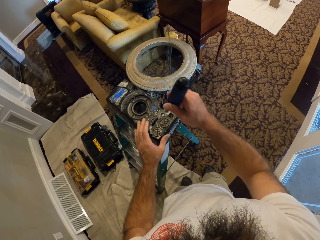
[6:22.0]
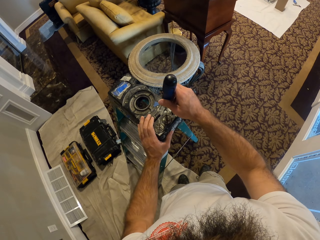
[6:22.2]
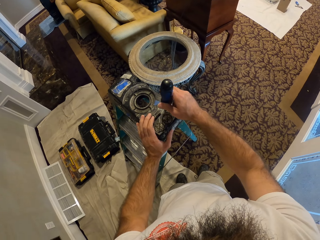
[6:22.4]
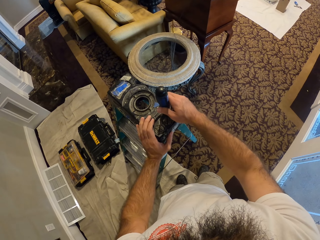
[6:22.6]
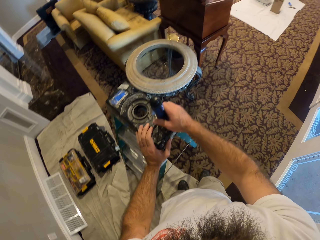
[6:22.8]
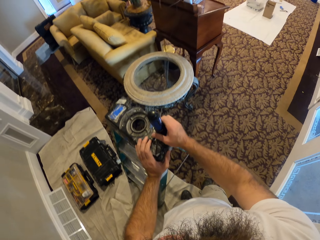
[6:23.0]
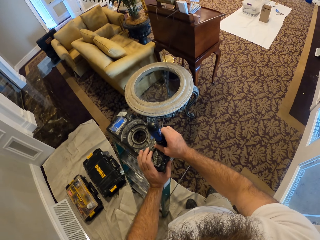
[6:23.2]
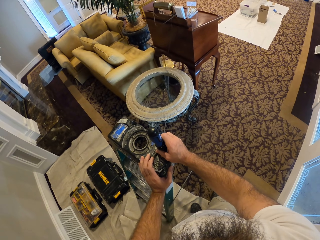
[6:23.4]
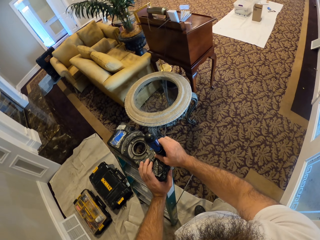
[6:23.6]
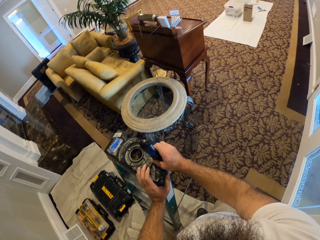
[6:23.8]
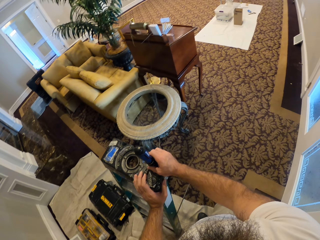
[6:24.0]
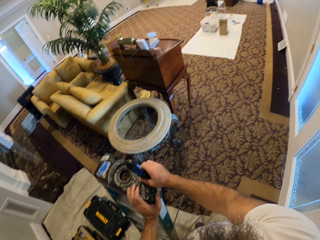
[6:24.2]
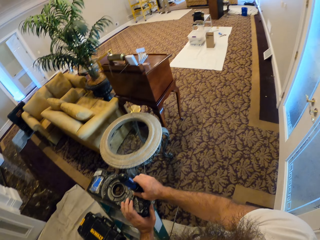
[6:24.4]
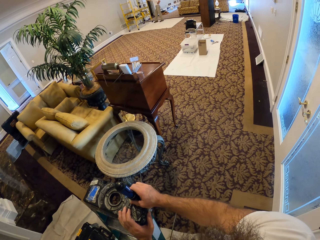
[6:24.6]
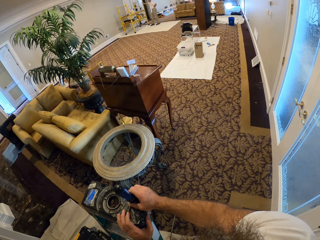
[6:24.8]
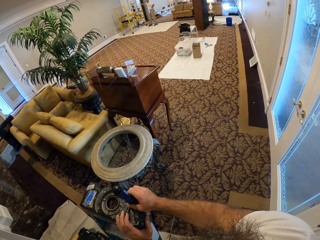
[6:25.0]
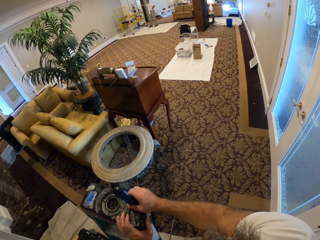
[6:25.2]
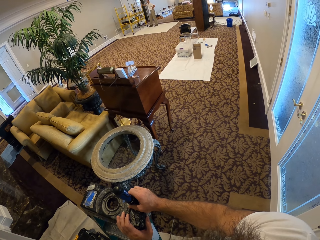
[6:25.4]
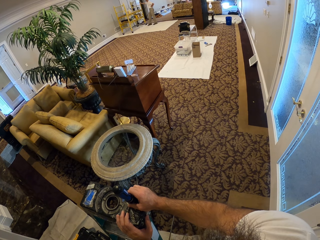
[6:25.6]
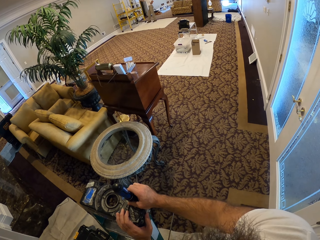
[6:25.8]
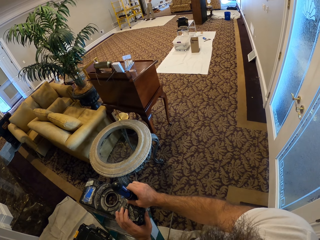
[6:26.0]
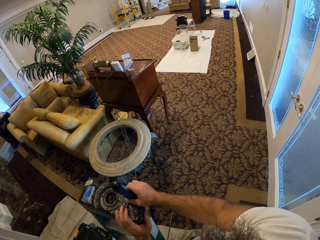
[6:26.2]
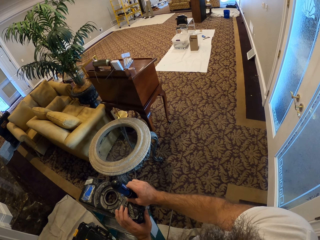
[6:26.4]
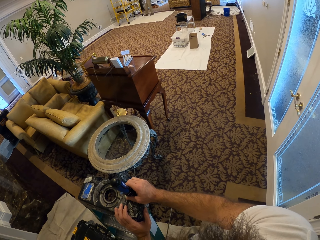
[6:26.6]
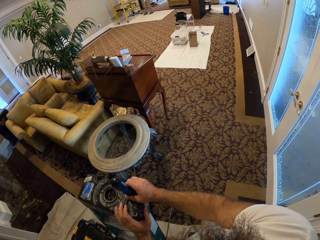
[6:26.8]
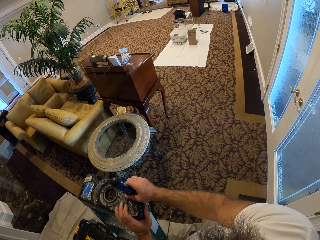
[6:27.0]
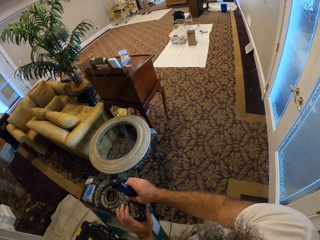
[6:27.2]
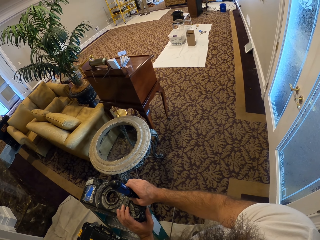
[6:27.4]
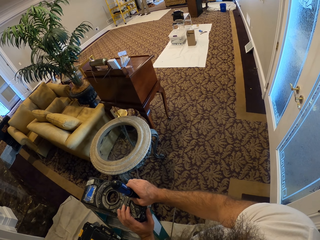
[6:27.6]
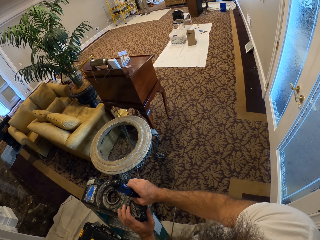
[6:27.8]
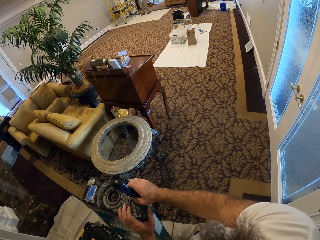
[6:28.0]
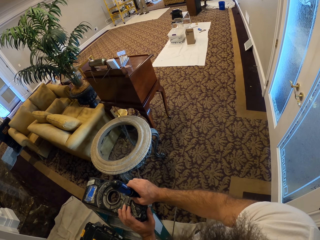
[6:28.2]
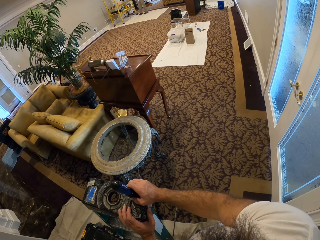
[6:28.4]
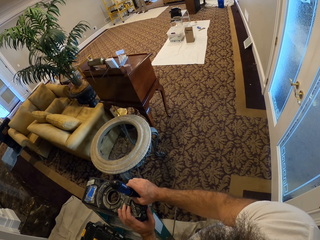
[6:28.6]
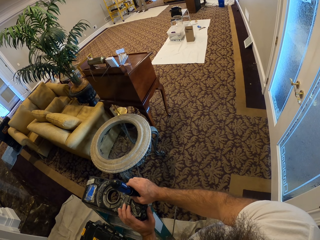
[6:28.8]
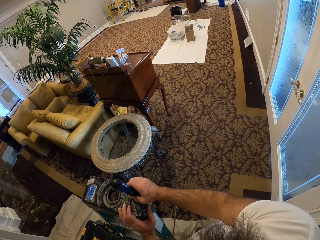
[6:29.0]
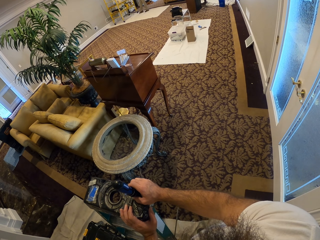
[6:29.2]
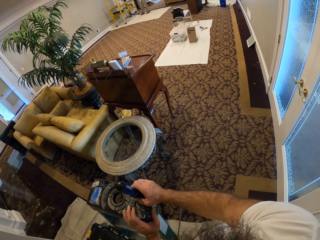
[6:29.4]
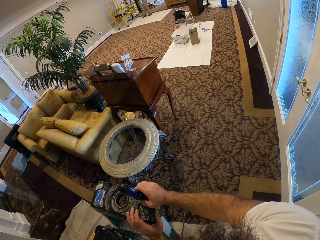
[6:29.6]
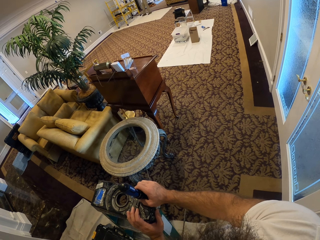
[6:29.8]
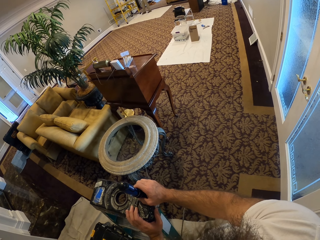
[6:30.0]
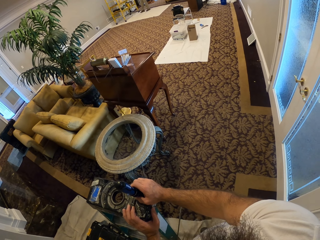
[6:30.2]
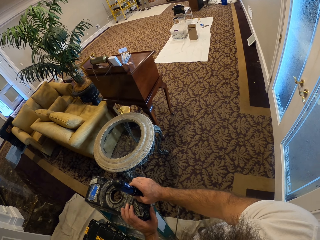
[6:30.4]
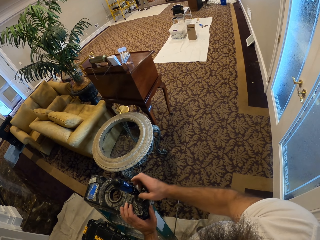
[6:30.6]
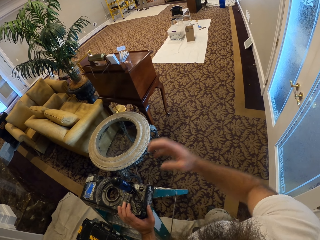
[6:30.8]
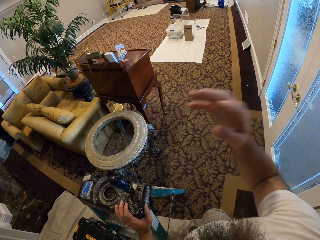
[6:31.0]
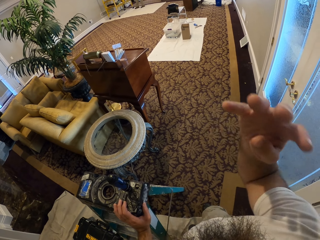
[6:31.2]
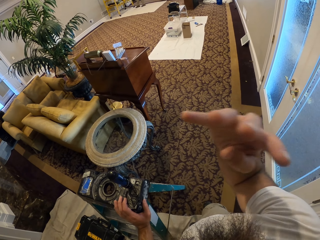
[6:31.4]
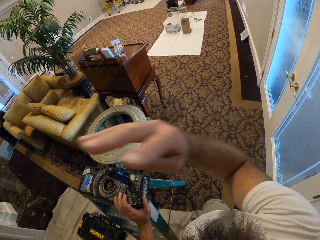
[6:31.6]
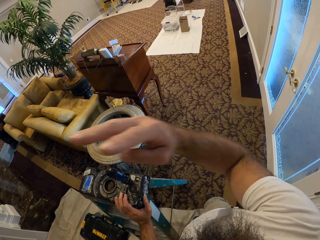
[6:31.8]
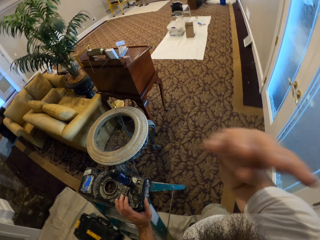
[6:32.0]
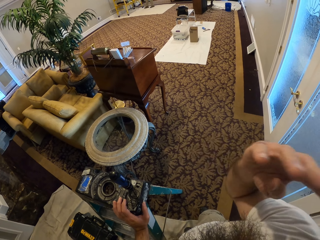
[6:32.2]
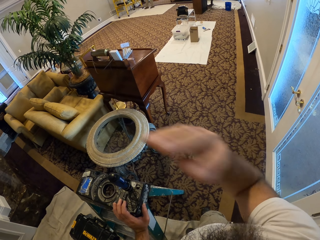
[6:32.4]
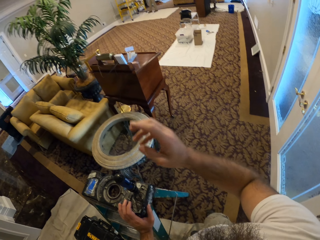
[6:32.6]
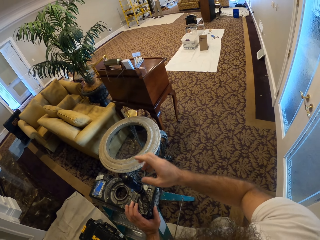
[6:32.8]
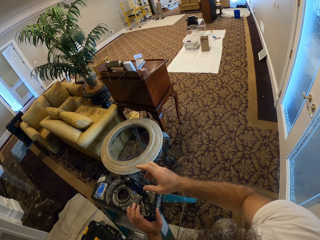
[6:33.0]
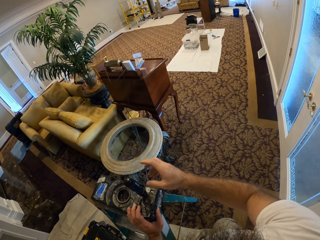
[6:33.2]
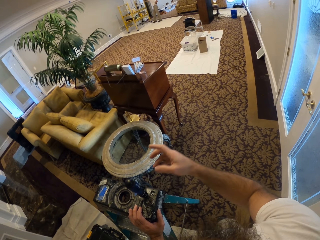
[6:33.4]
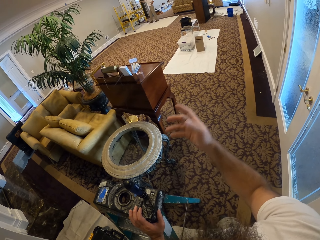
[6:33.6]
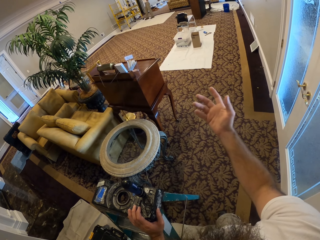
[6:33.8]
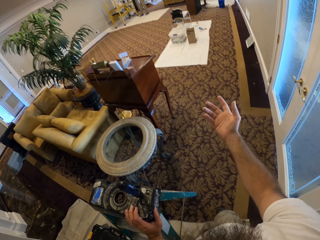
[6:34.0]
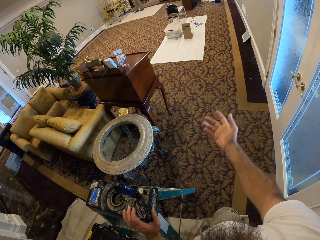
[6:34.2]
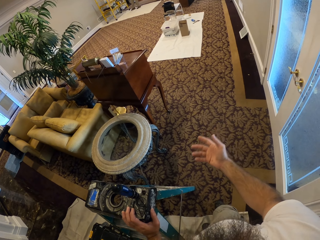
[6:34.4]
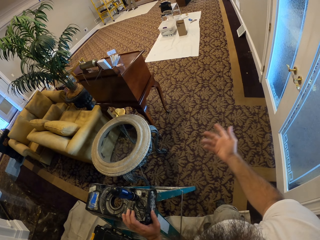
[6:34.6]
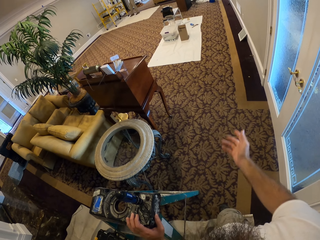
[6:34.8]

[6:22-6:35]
The camera wearer holds the step ladder with his left hand. He puts the screwdriver on the step ladder with his right hand. He removes his right hand from the screwdriver. He gestures with his right hand.

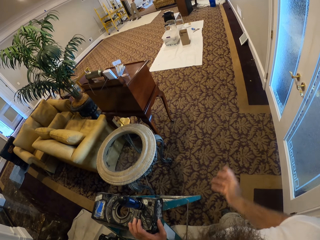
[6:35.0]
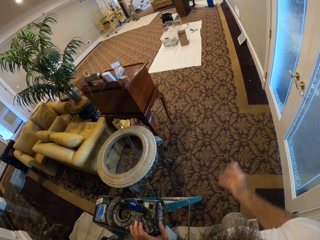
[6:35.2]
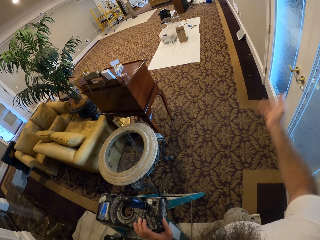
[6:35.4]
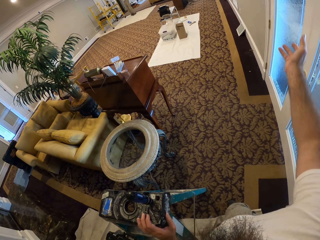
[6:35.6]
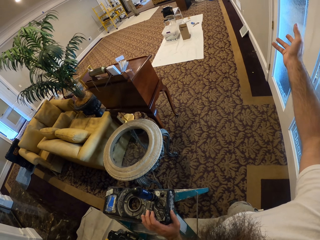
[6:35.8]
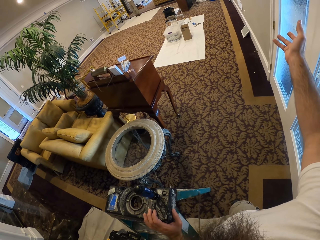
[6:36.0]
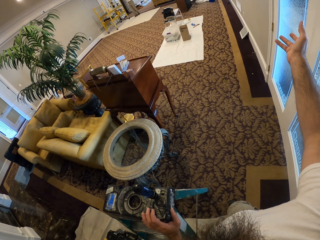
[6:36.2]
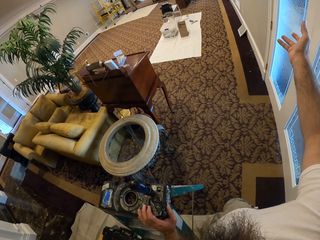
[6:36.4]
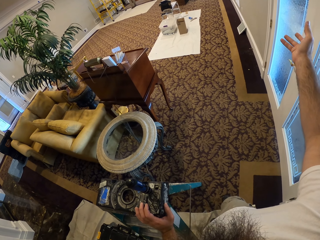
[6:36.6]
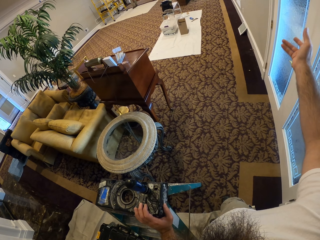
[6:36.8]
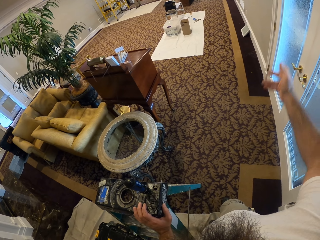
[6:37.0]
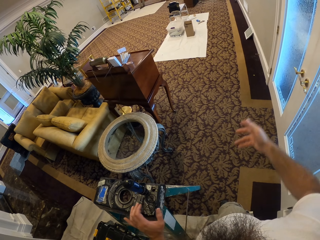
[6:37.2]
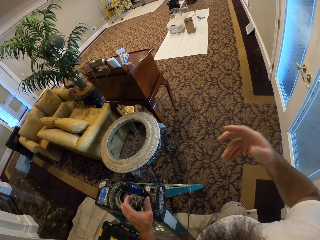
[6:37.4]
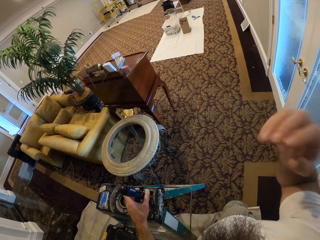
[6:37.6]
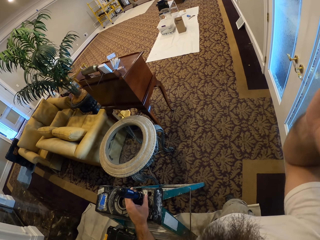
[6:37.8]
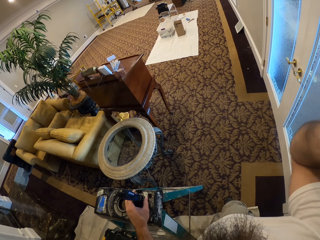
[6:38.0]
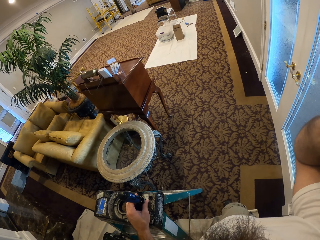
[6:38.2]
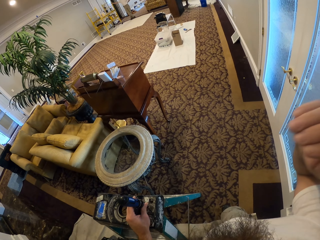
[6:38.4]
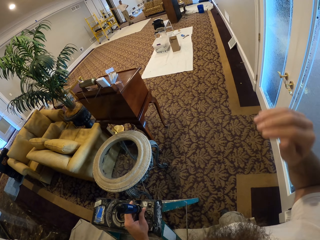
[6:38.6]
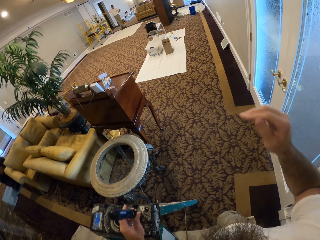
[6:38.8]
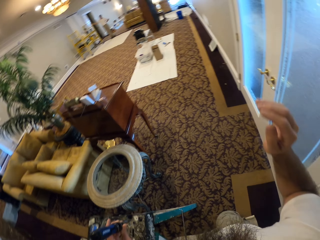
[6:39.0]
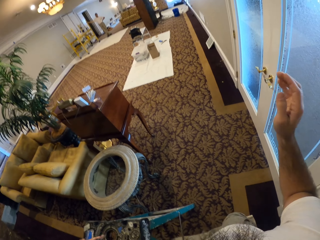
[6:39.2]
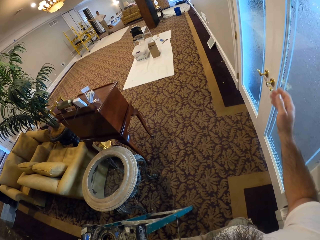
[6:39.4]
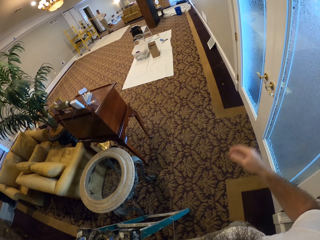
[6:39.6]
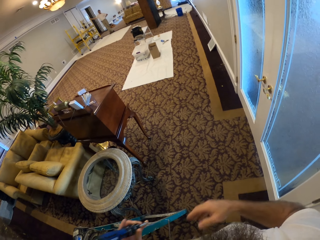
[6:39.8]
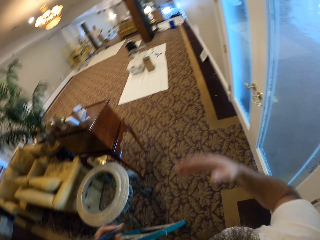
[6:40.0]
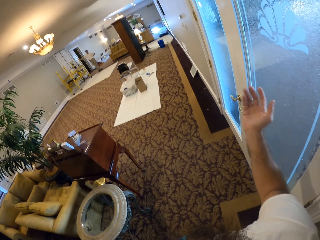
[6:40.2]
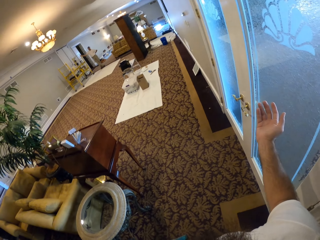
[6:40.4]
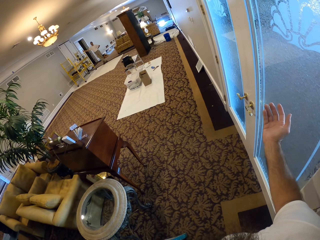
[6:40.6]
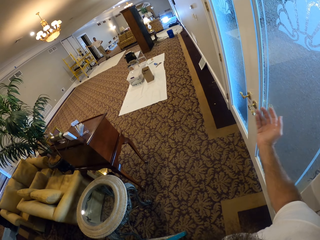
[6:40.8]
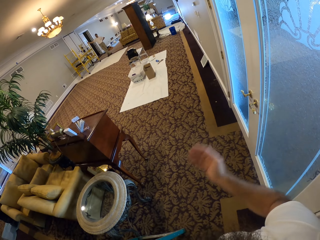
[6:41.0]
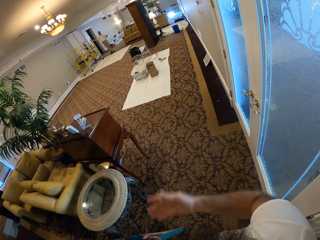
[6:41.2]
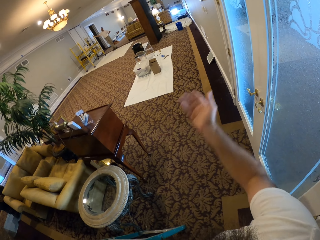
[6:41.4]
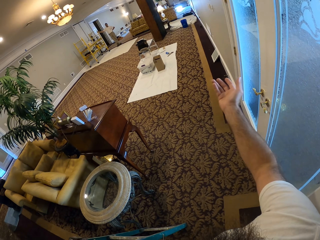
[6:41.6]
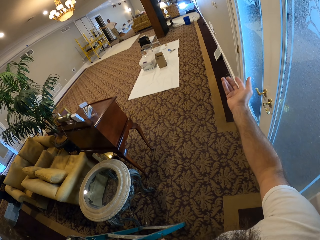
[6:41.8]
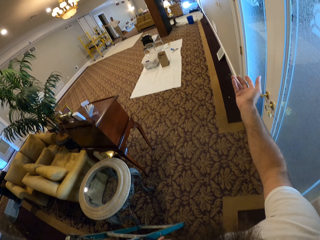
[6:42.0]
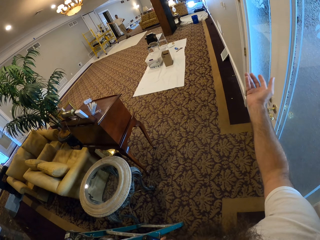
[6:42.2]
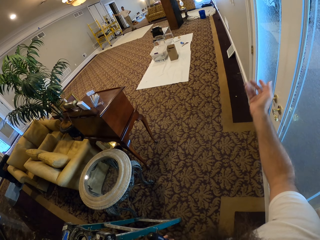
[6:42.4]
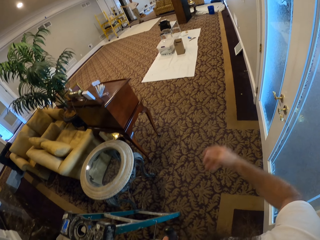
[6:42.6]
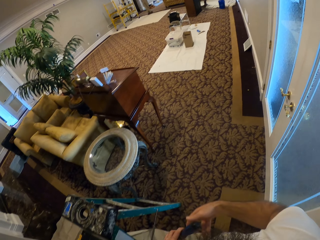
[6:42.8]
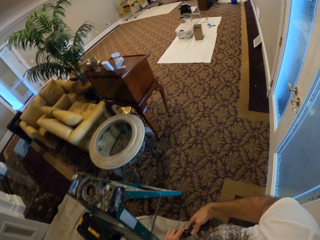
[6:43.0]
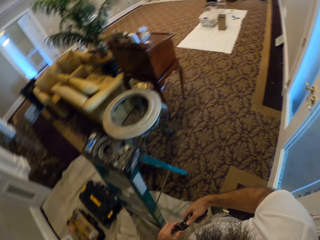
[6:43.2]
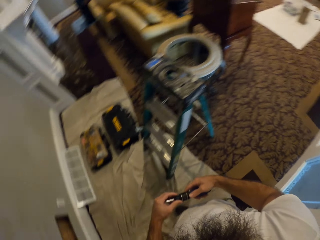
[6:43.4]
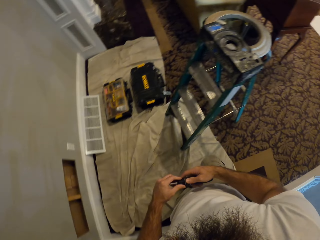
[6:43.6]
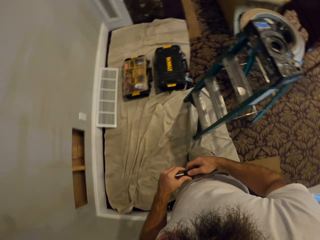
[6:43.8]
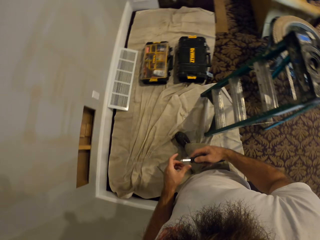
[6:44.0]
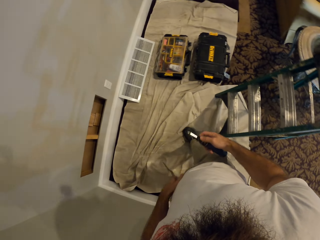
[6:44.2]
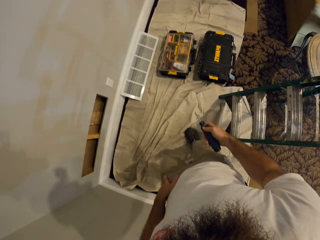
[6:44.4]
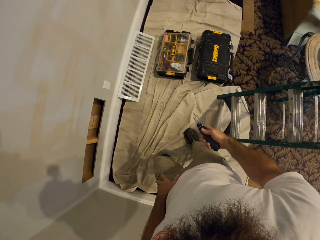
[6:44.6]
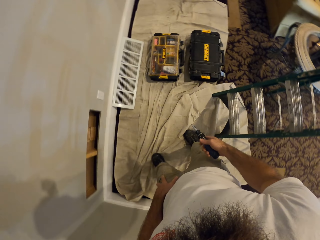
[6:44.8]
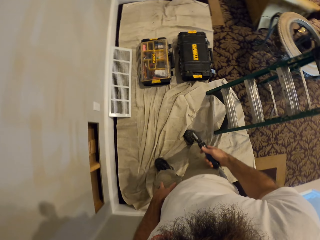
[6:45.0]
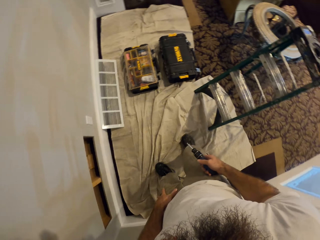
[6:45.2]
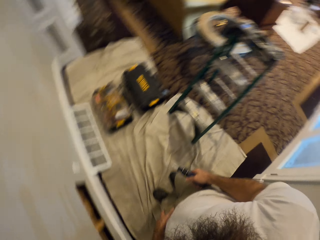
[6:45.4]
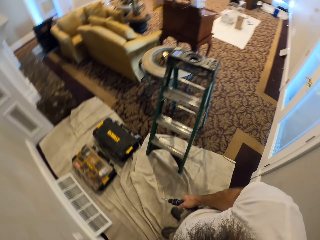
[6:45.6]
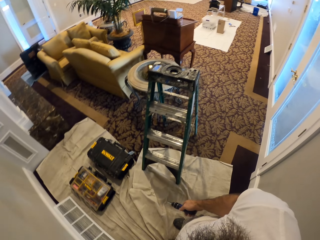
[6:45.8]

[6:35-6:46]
The camera wearer picks up the screwdriver from the step ladder with his left hand. He passes the screwdriver to his right hand.
